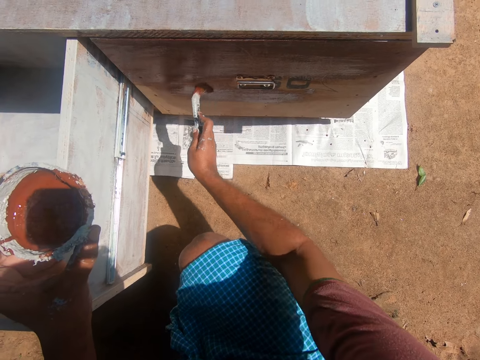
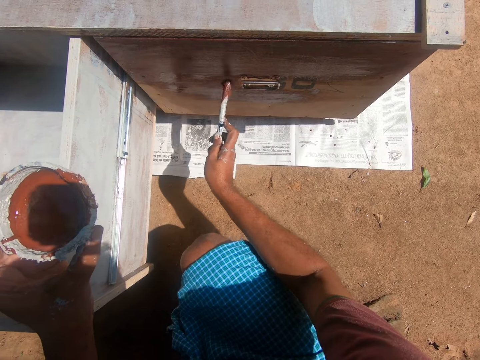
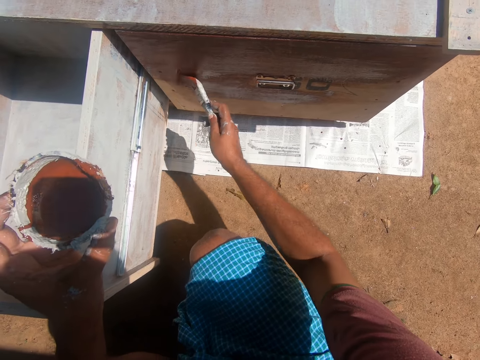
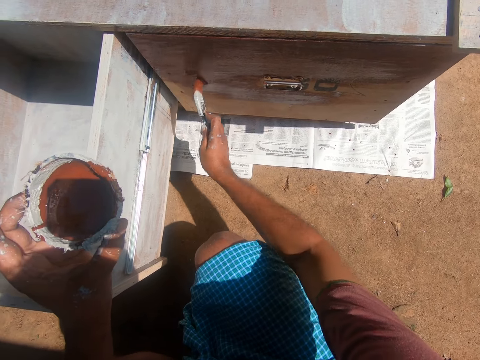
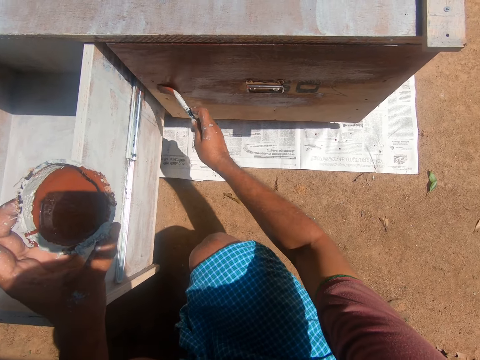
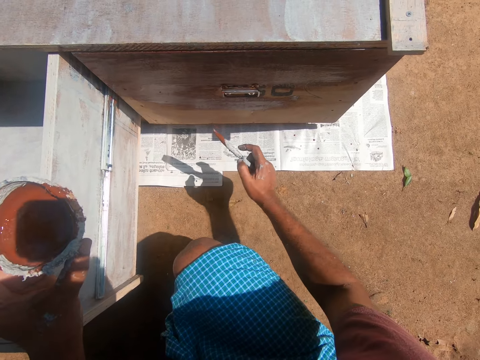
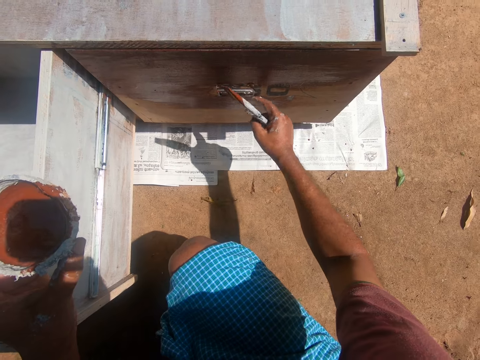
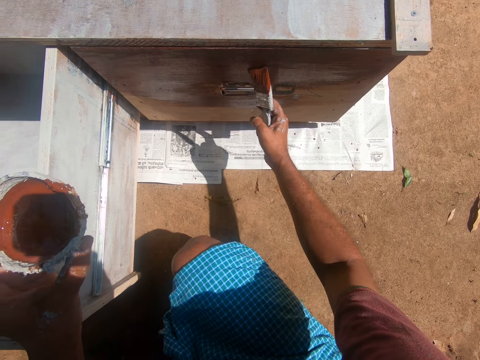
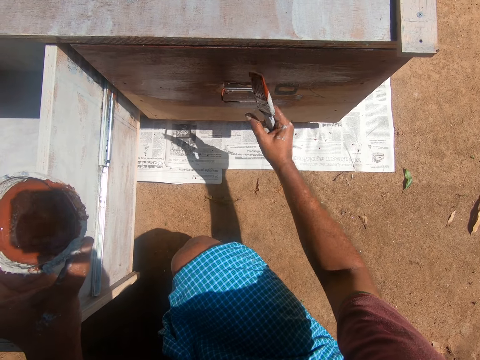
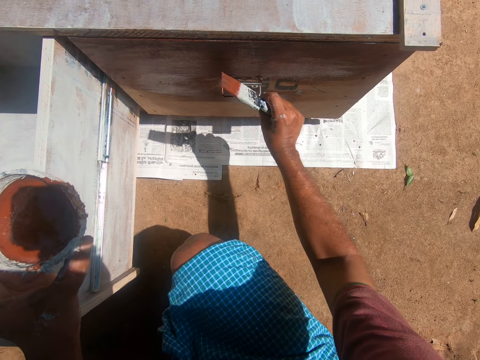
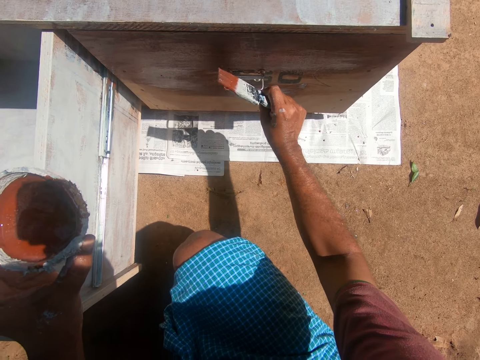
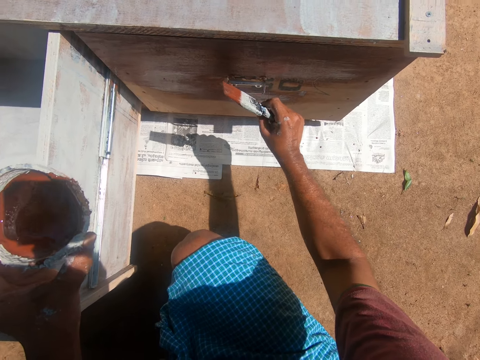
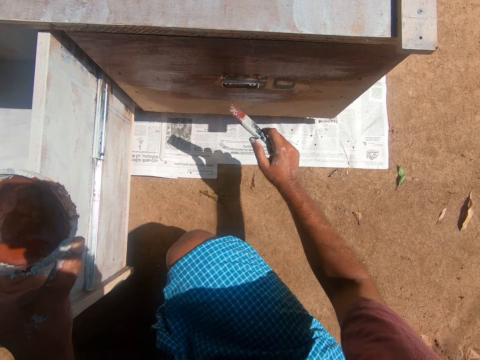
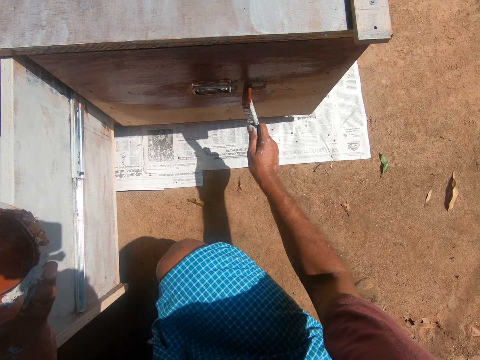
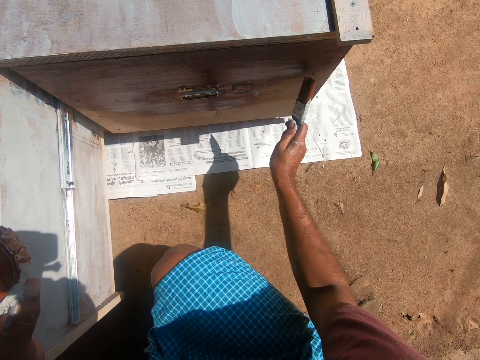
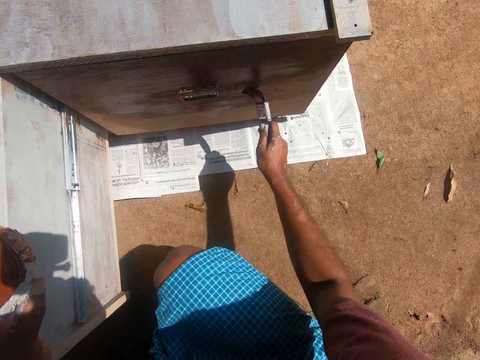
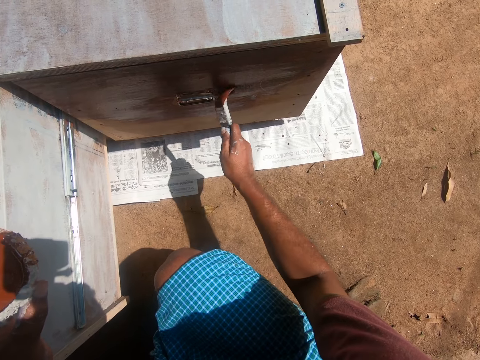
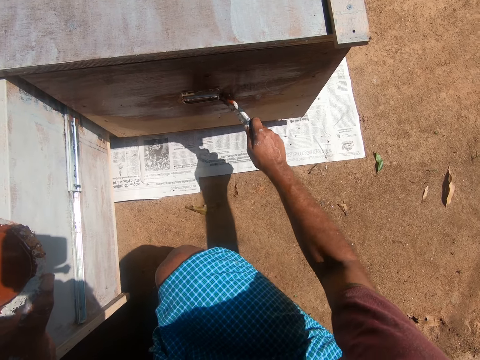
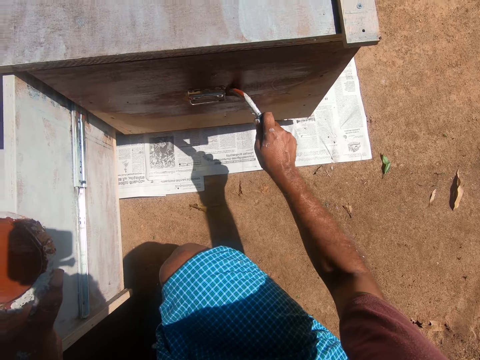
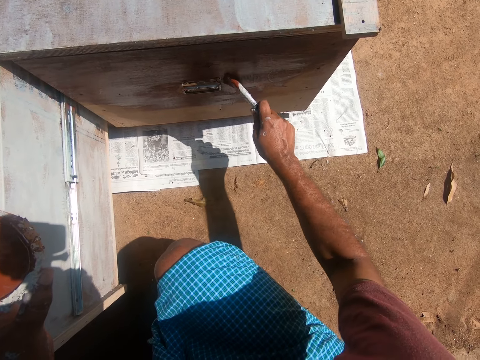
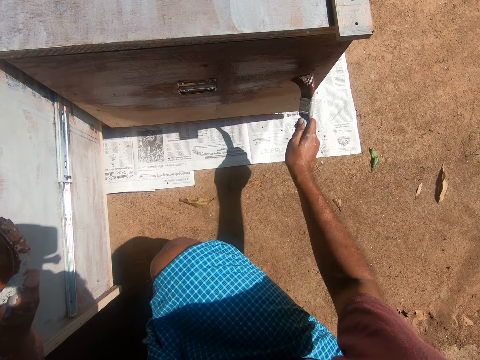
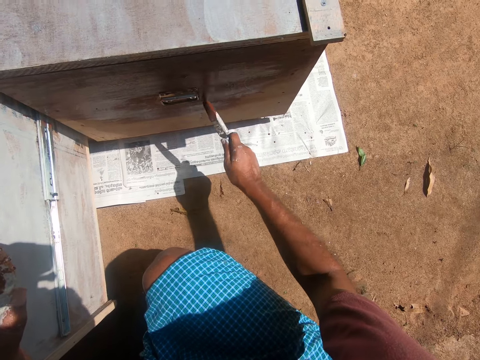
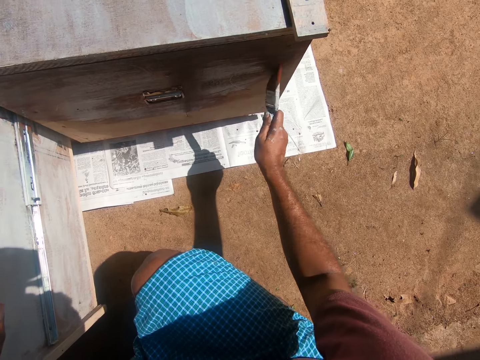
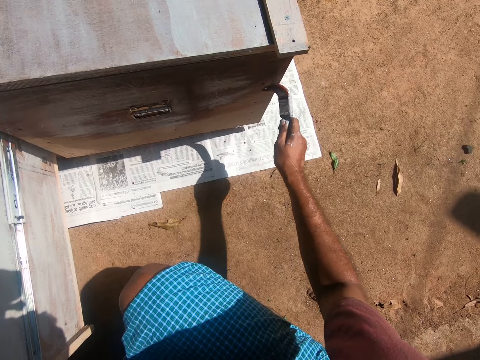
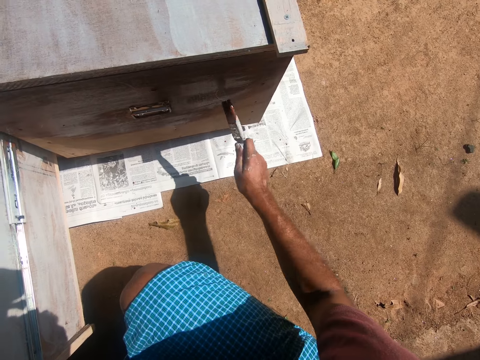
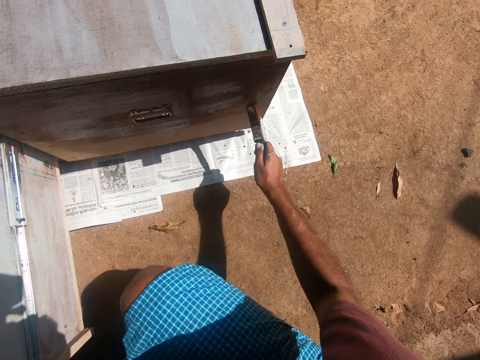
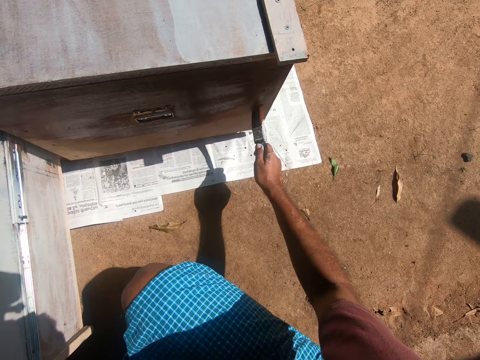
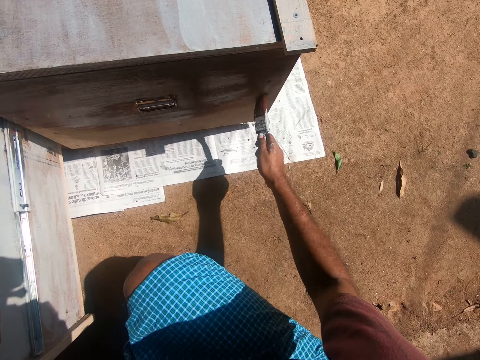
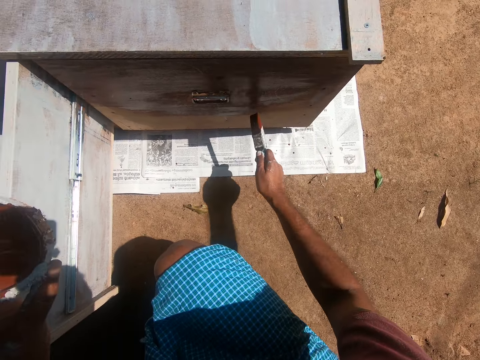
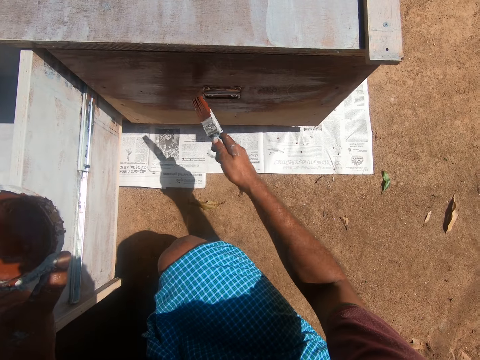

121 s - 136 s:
The camera wearer moves their right hand to the cabinet knob. They touch the cabinet knob. They feel the cabinet knob. They remove their hand from the cabinet knob. They paint the cabinet with the paint brush.

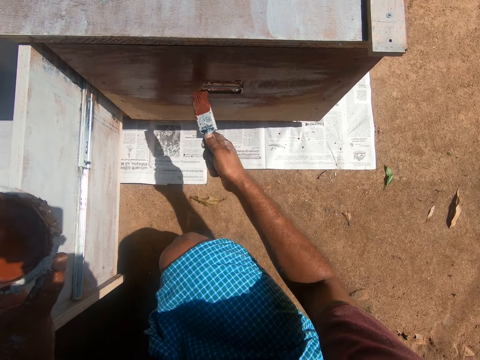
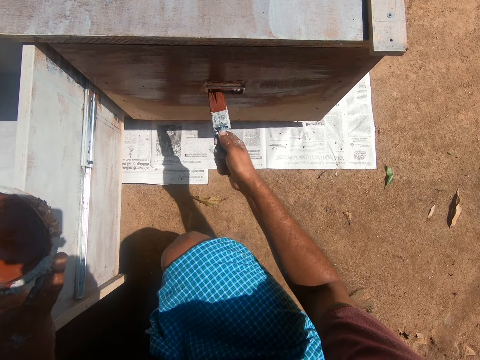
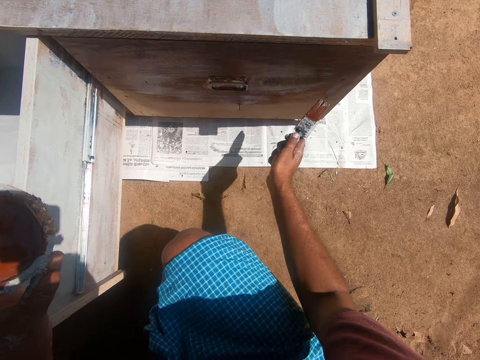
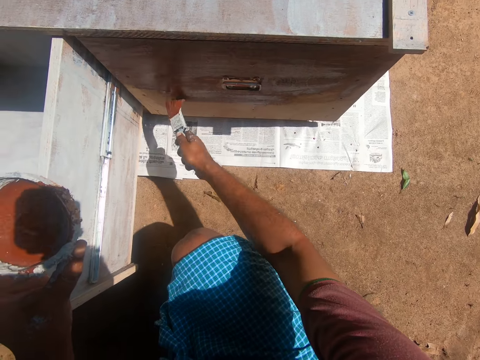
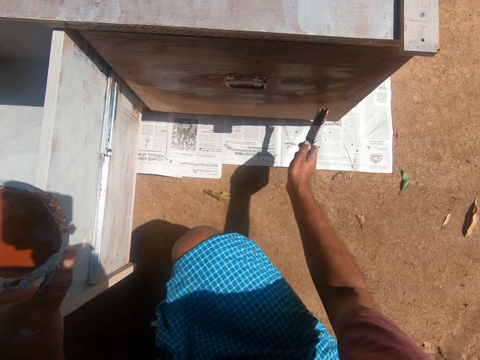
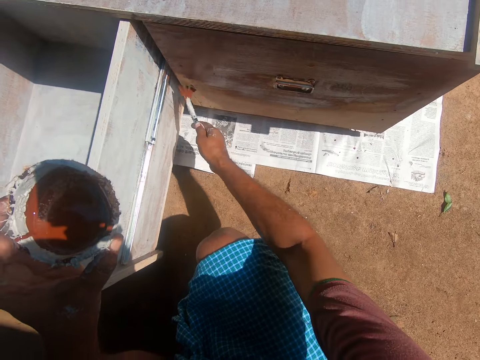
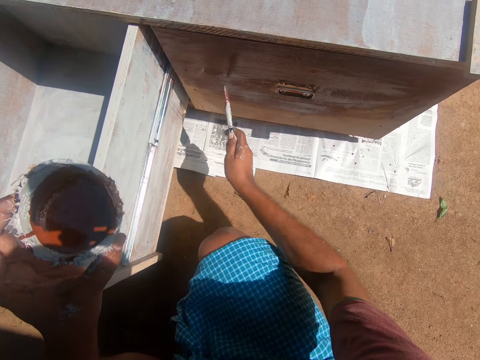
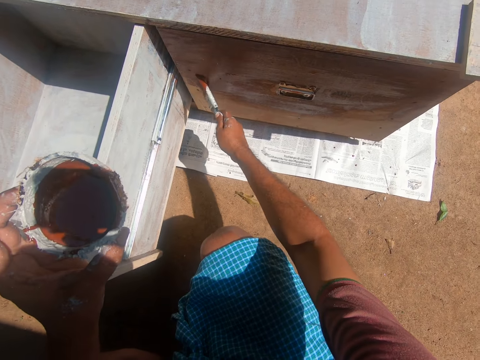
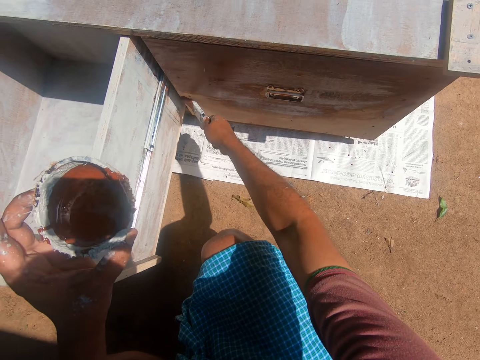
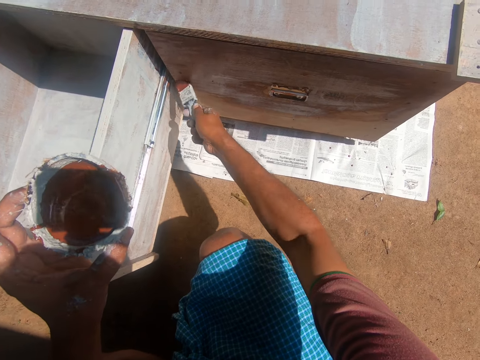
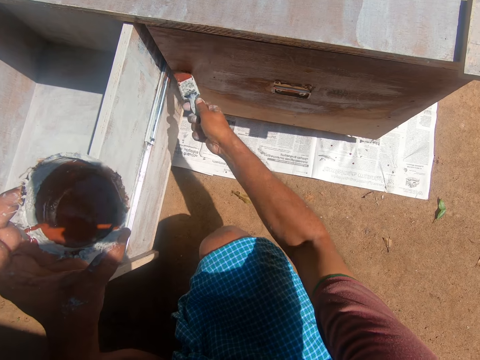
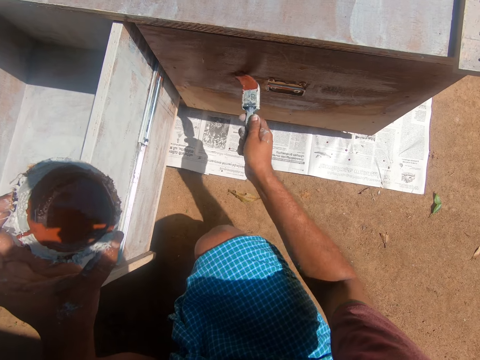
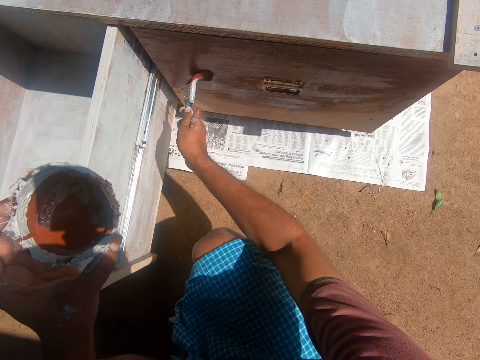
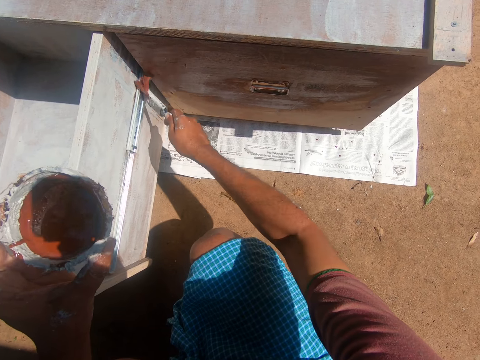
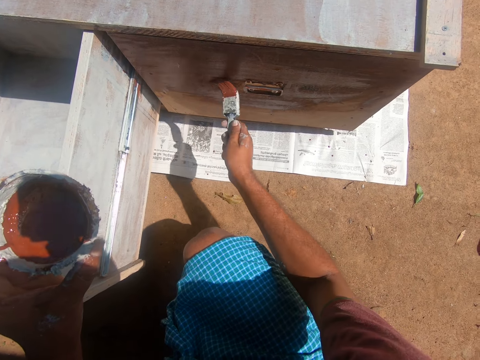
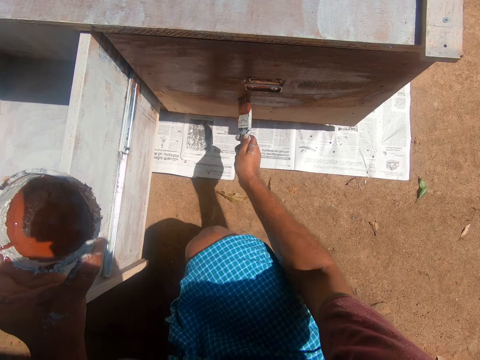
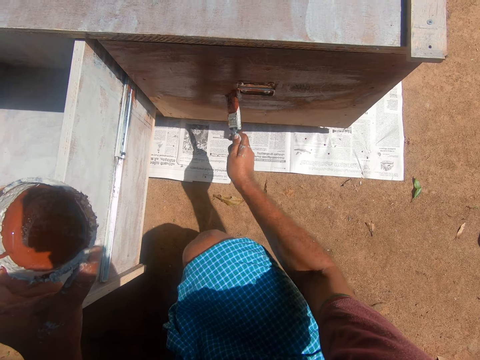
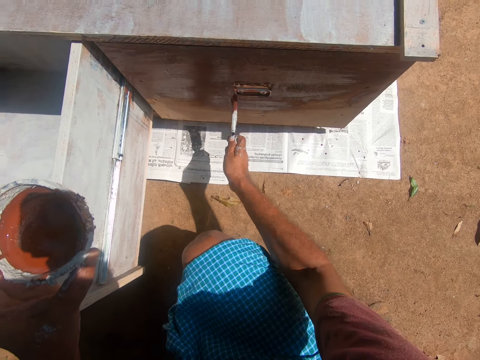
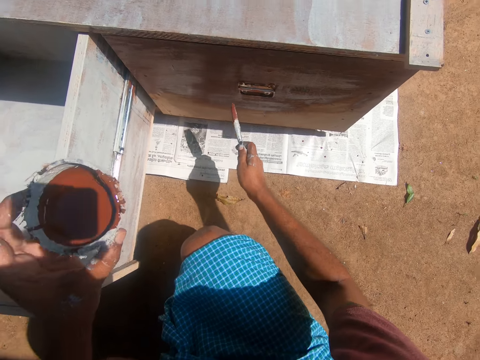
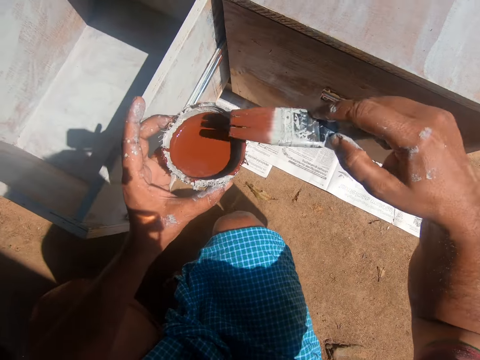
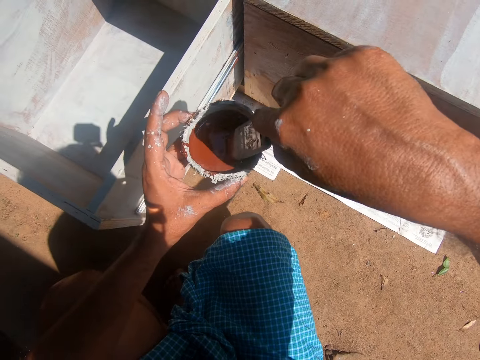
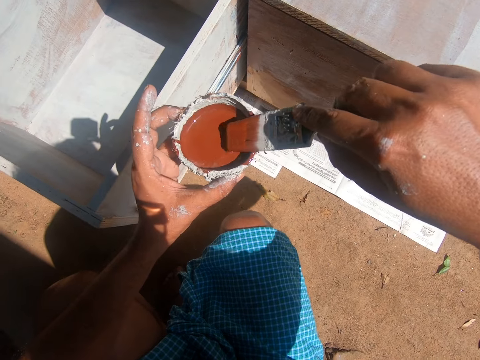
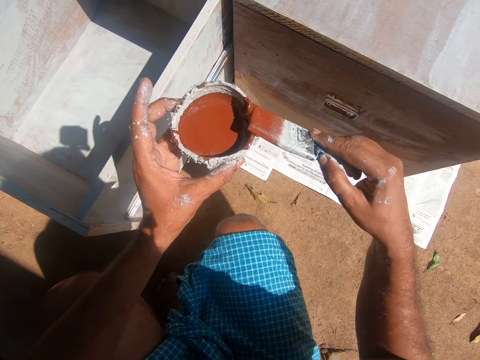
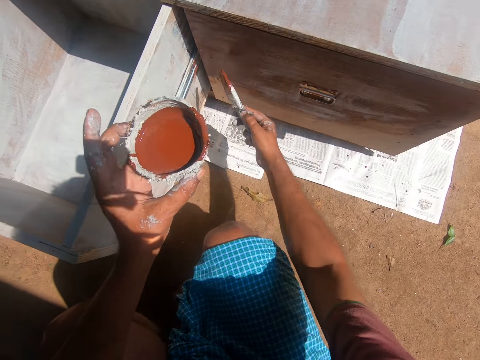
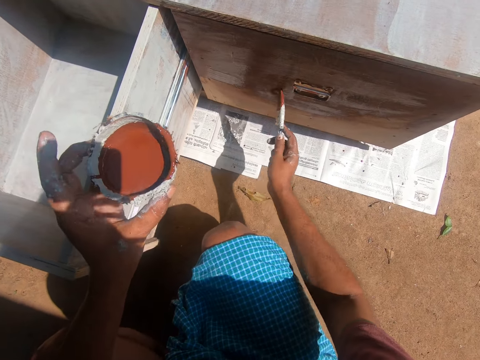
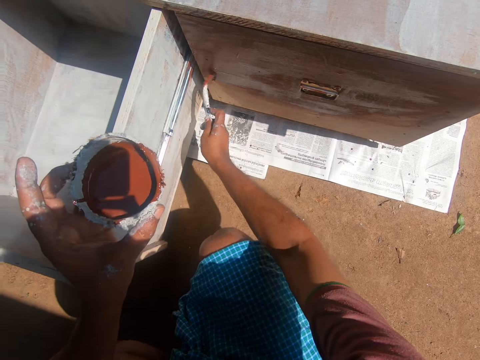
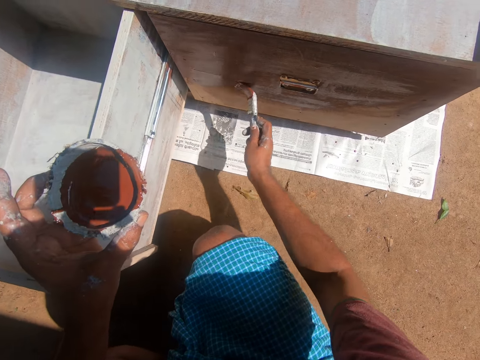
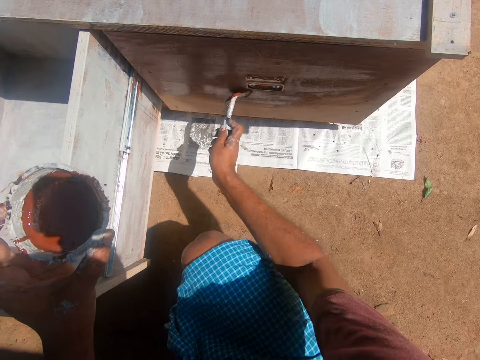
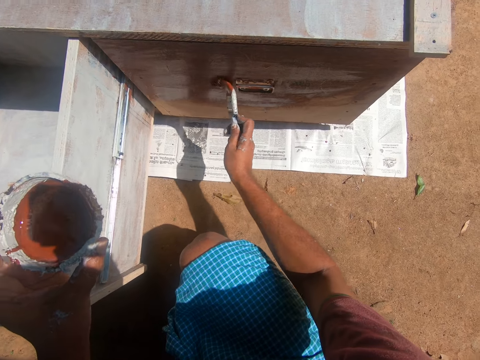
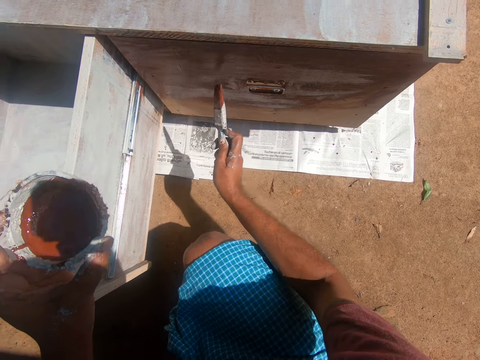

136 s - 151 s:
The camera wearer removes the brush from the cabinet. They dip the paint brush into the coconut shell or paint tin which has paint. They scoop paint in the tin with the paint brush. They hold the brush on the tin edge. They remove the brush from the paint tin. They paint the cabinet with the paint brush.
